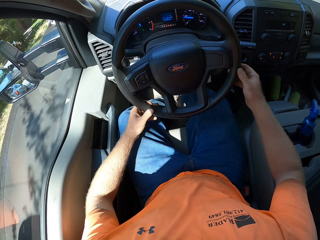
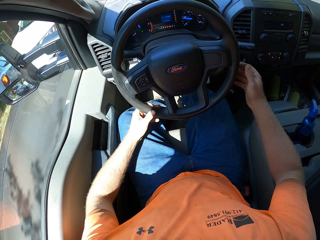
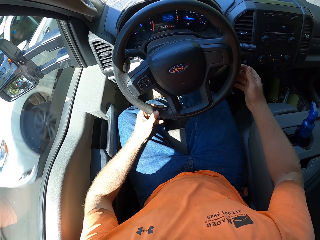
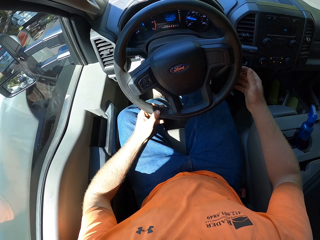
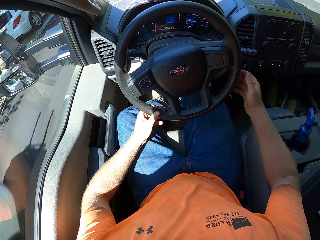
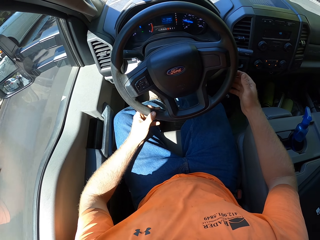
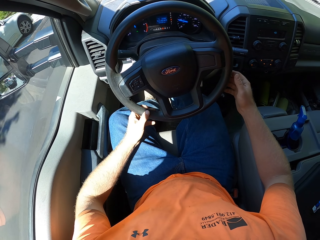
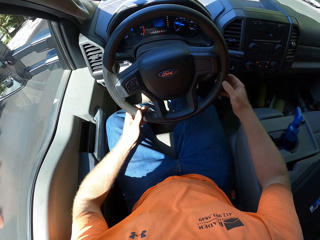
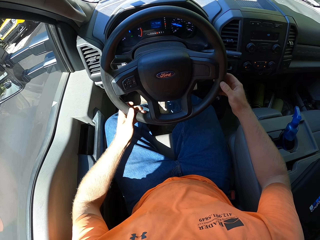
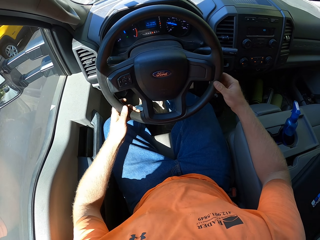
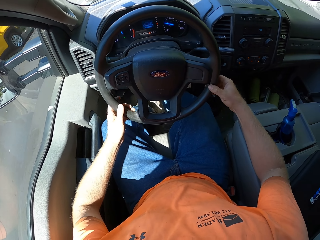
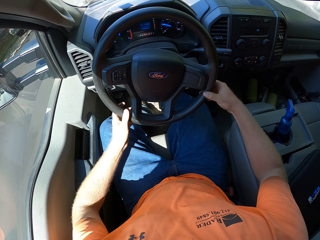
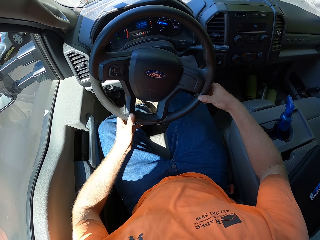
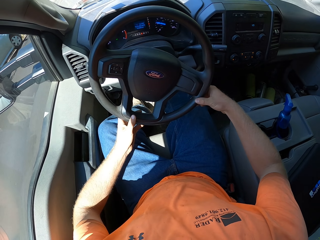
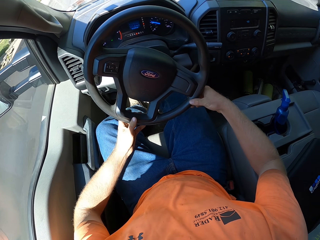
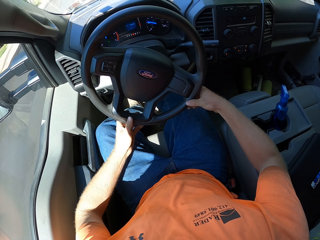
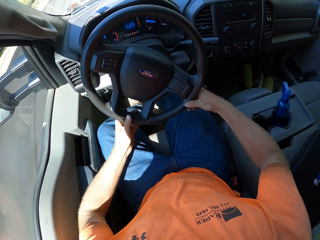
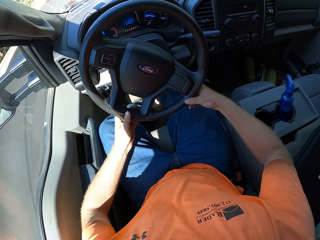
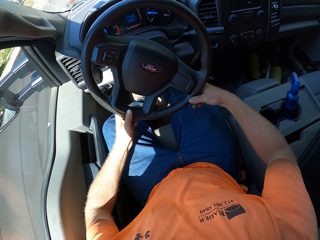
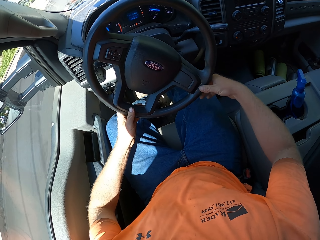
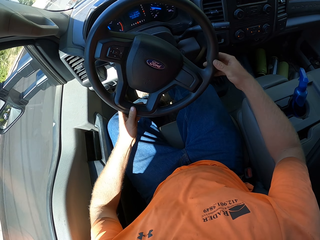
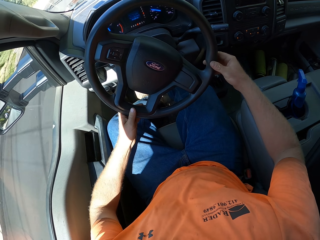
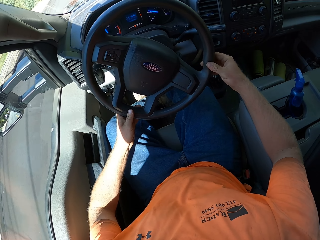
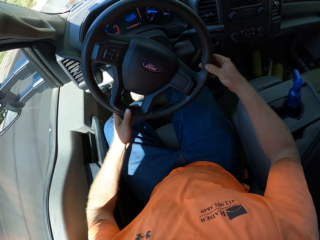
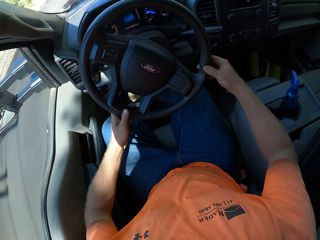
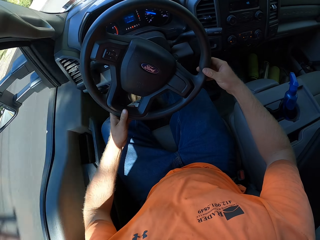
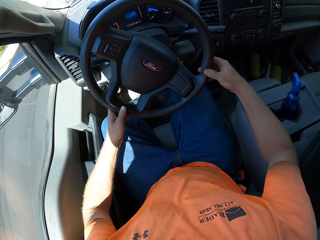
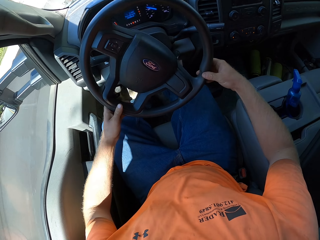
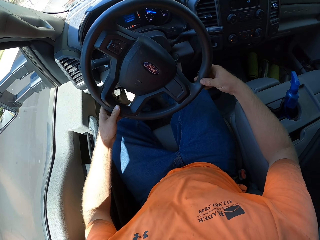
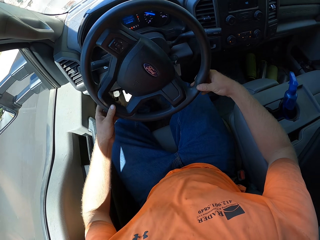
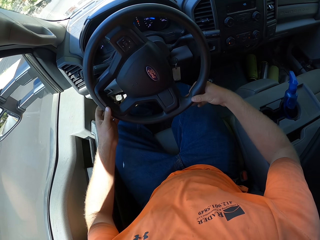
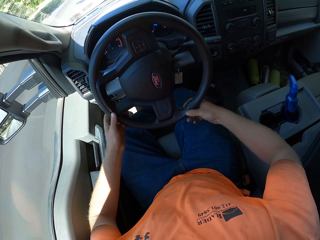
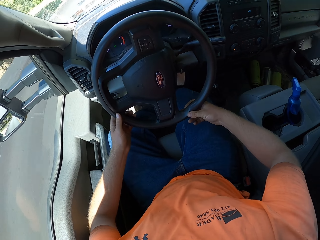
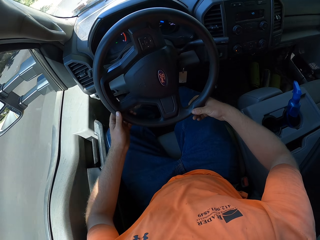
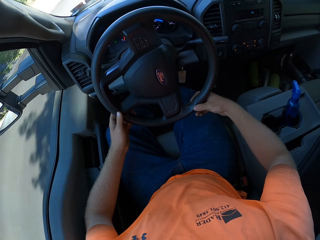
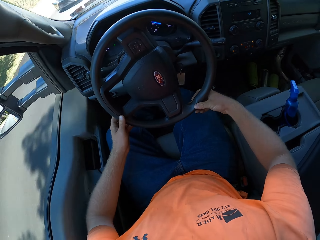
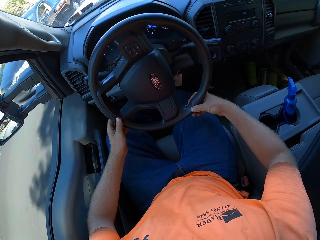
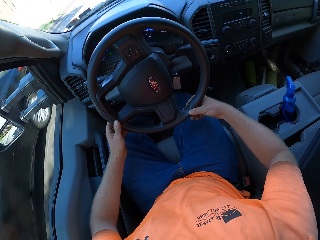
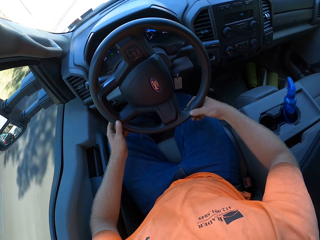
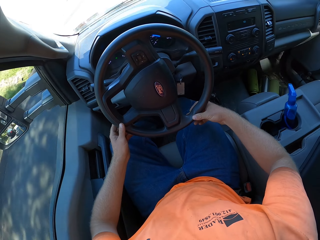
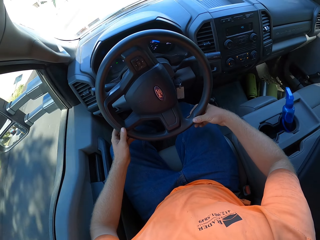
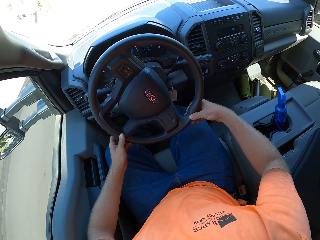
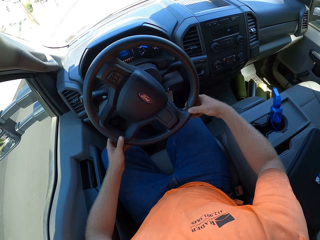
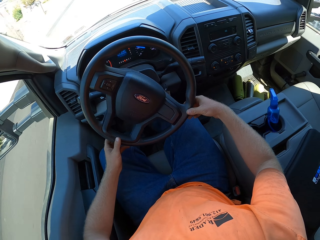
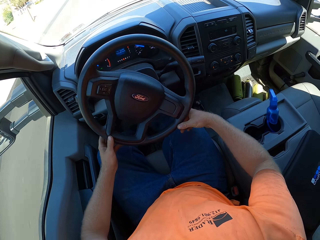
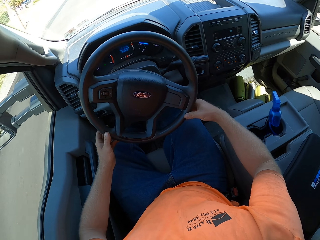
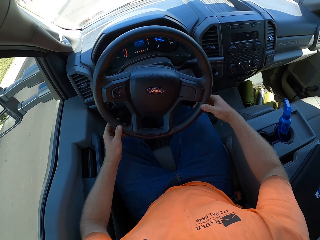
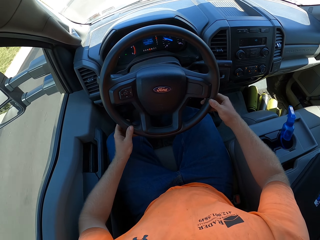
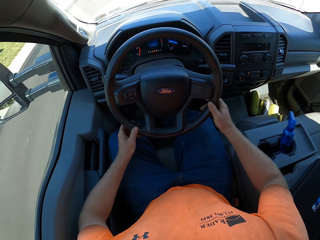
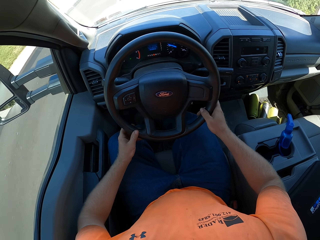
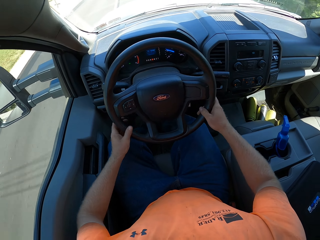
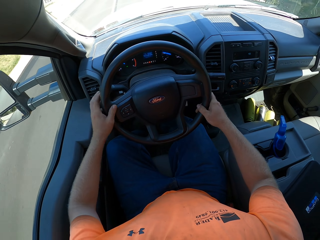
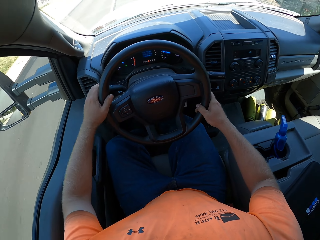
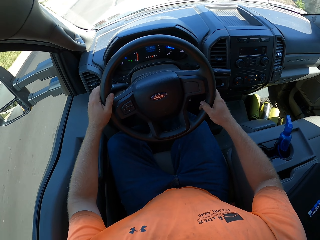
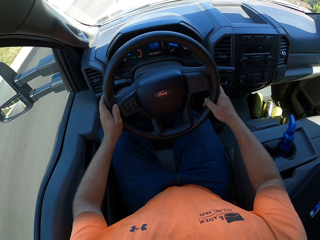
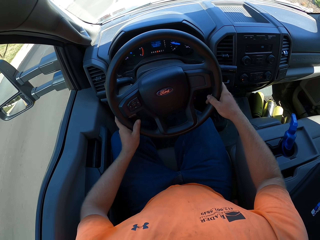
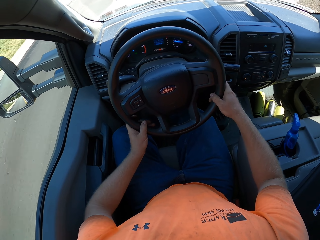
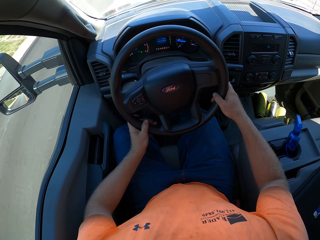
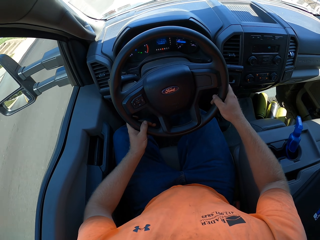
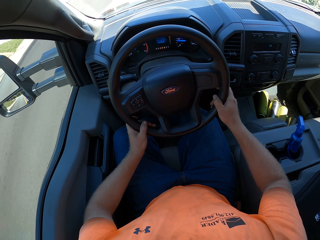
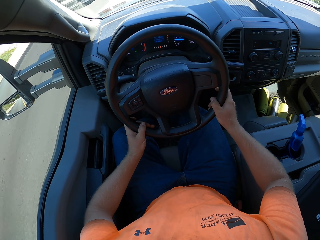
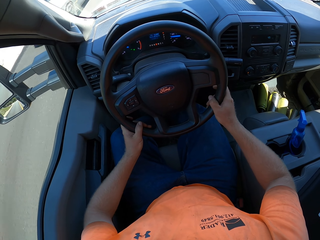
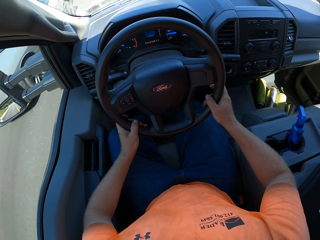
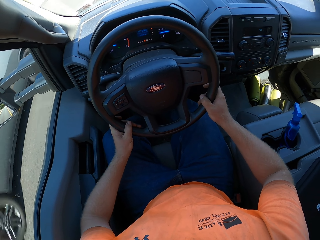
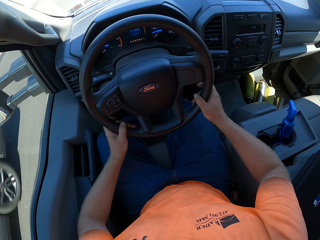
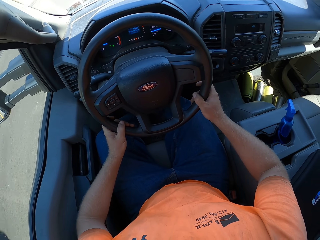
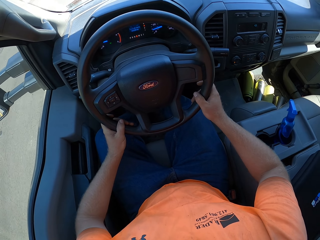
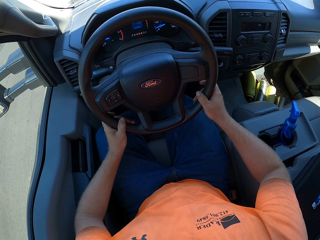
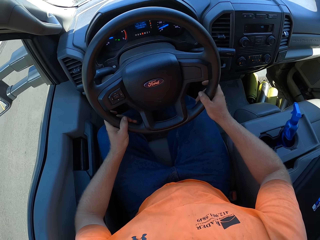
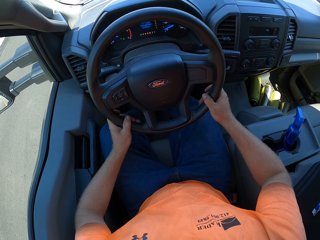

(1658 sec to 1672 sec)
The camera wearer turns the car steering wheel with both hands. He presses down the car trafficator with his left hand.

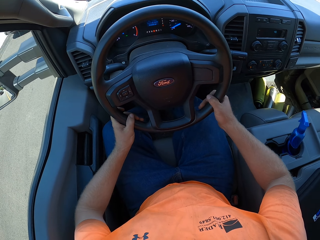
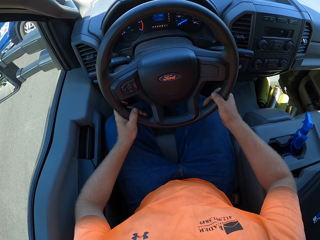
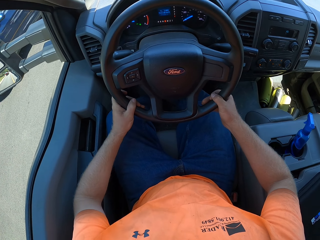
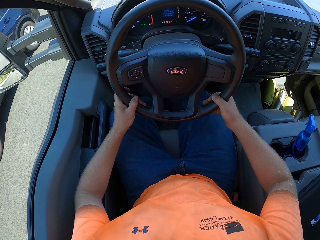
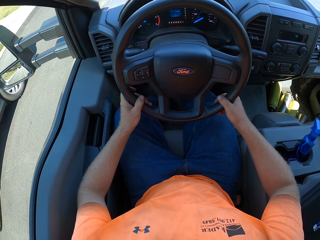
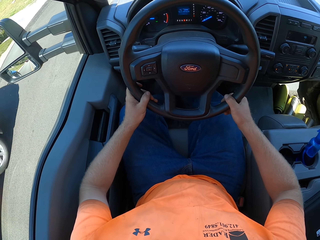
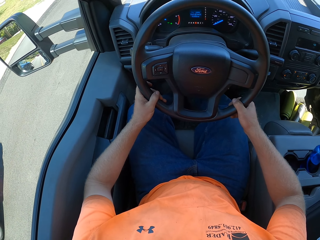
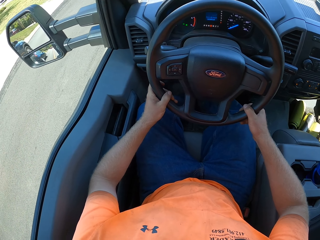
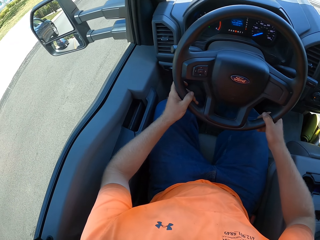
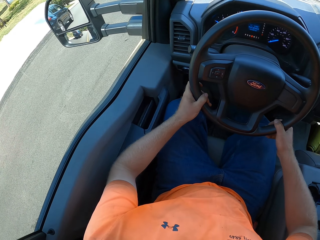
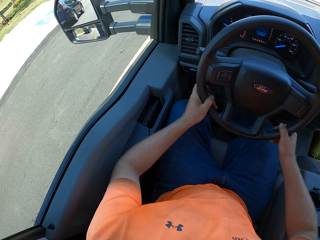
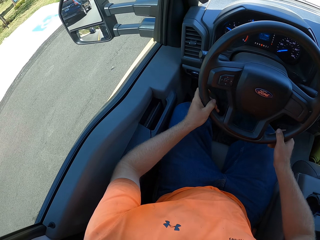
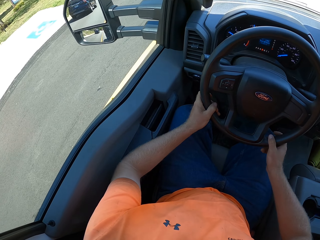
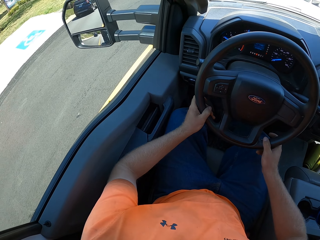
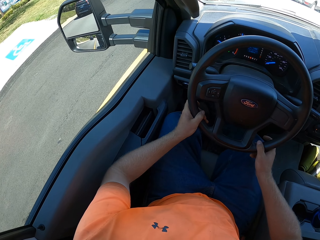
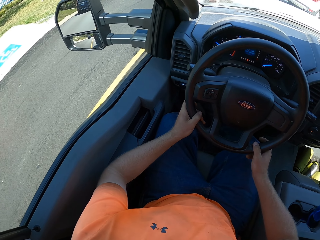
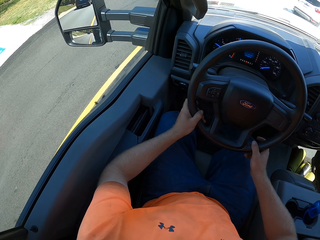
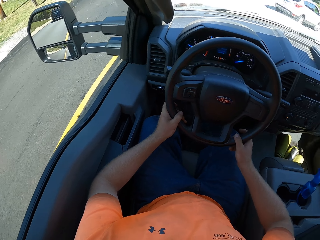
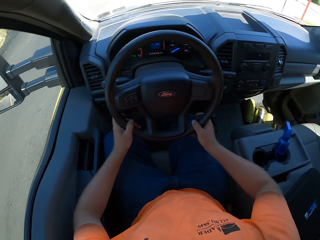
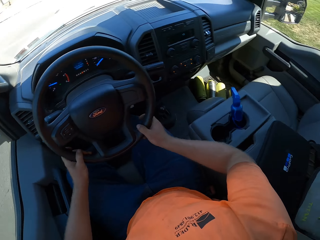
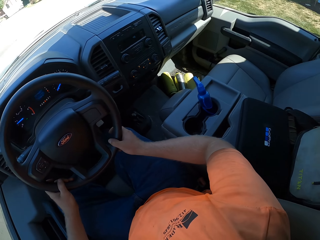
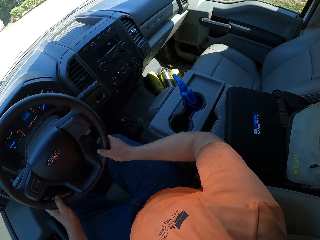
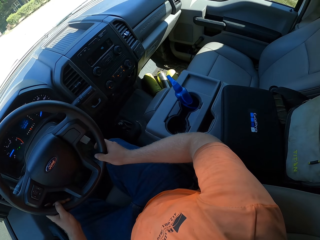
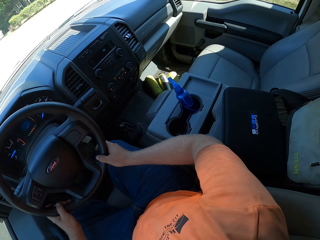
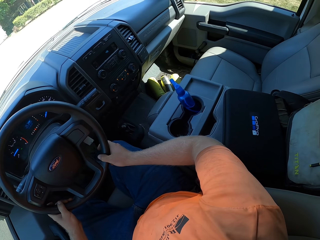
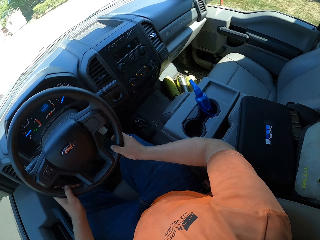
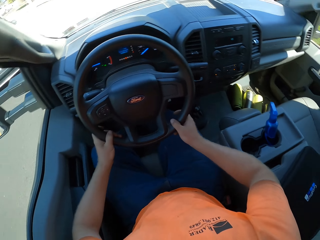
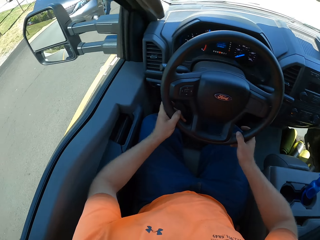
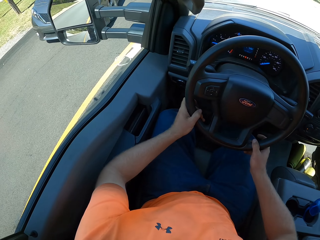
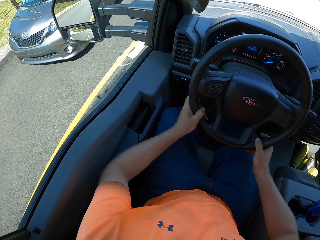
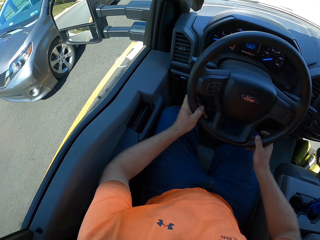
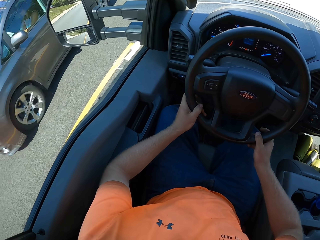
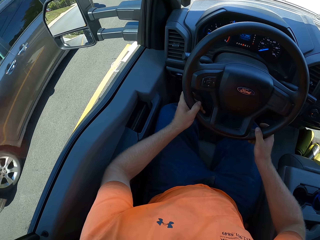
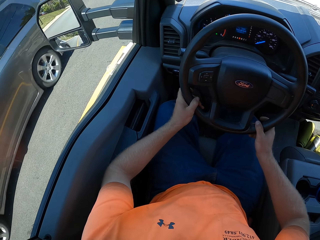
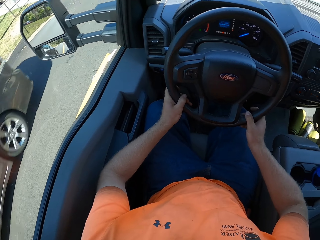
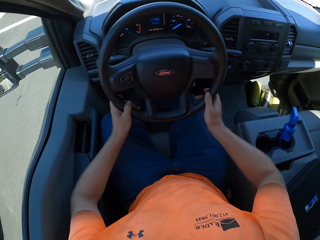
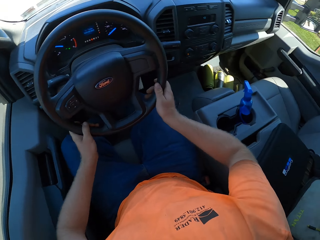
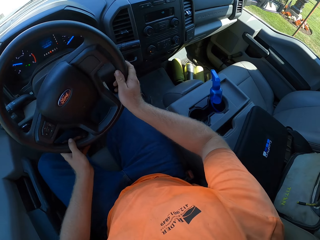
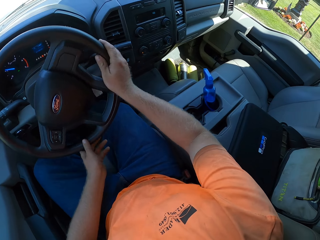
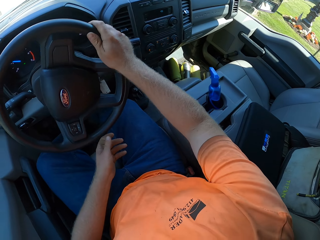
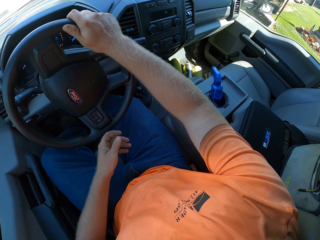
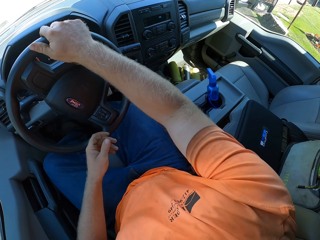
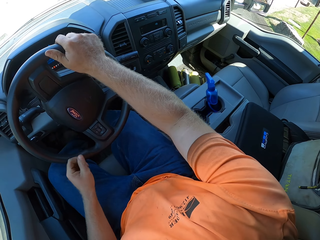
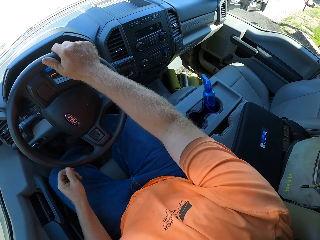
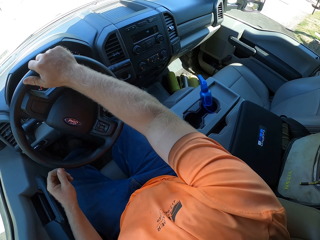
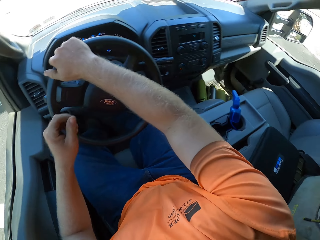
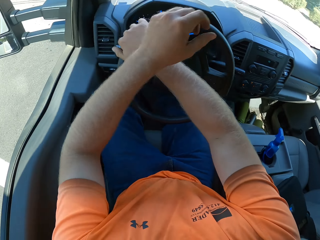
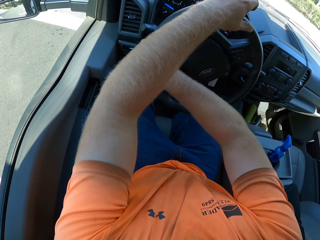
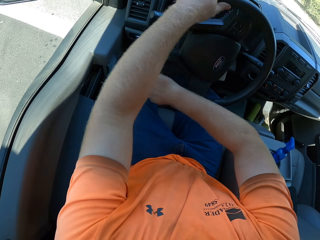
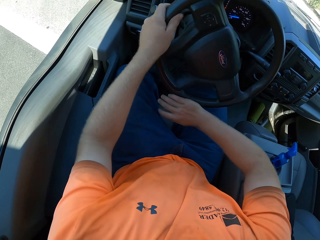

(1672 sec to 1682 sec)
The camera wearer looks to his left. He looks to his right. He stops driving. He turns the car steering wheel with both hands.
